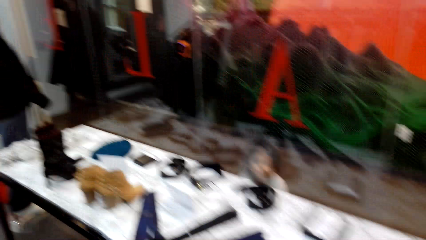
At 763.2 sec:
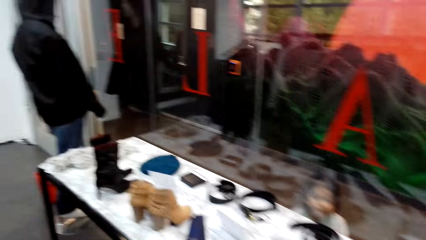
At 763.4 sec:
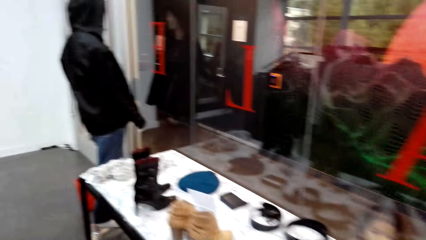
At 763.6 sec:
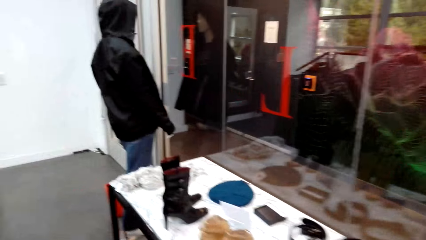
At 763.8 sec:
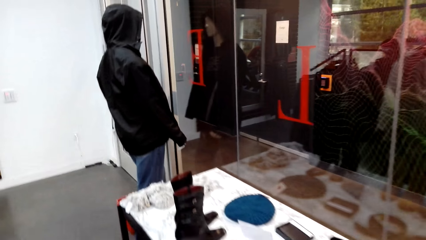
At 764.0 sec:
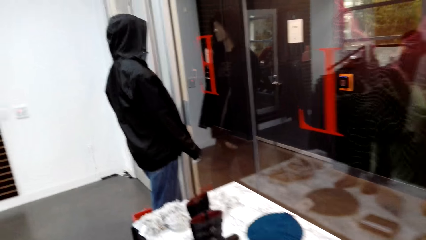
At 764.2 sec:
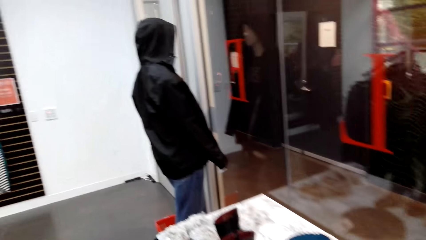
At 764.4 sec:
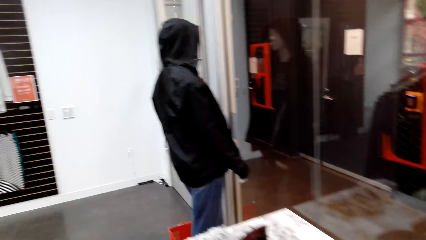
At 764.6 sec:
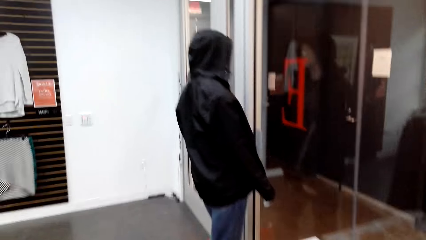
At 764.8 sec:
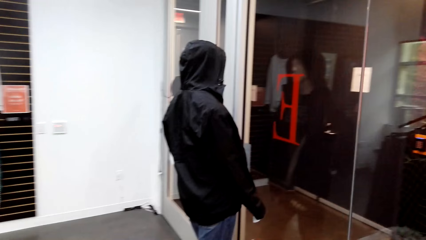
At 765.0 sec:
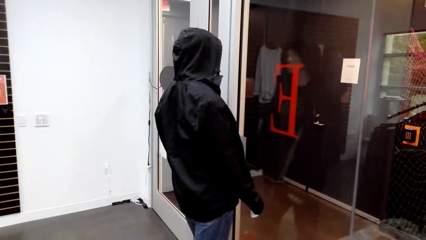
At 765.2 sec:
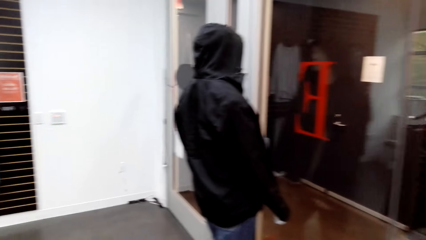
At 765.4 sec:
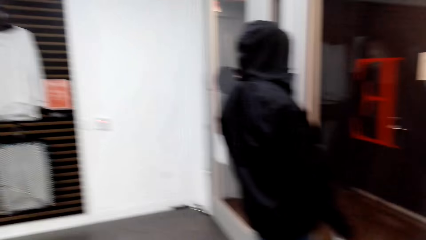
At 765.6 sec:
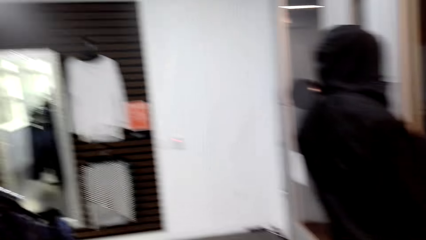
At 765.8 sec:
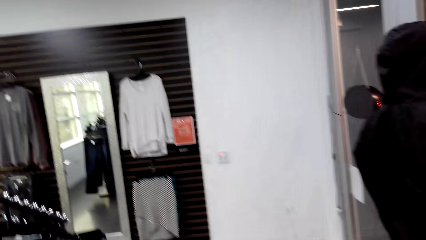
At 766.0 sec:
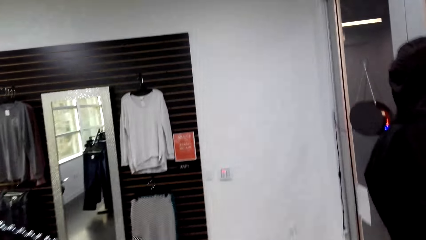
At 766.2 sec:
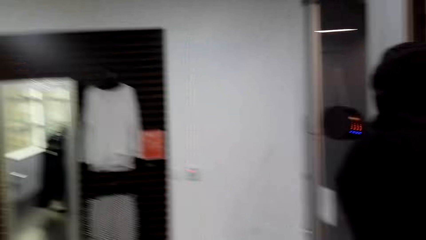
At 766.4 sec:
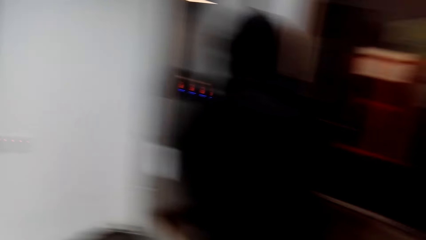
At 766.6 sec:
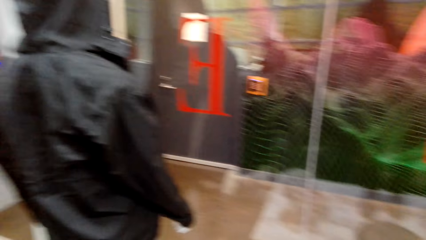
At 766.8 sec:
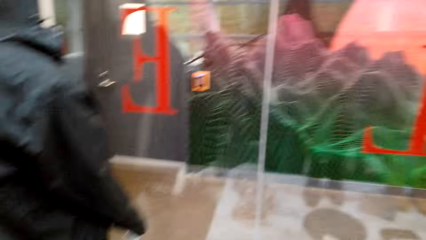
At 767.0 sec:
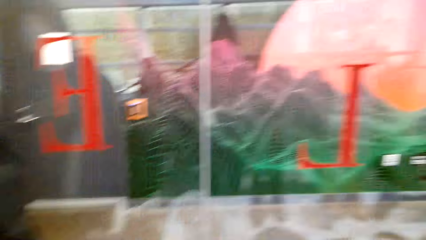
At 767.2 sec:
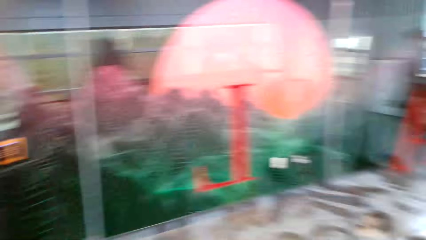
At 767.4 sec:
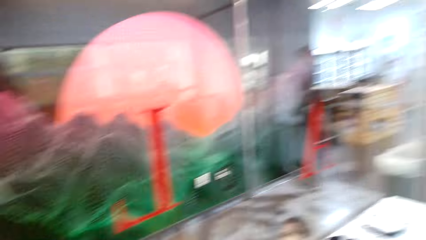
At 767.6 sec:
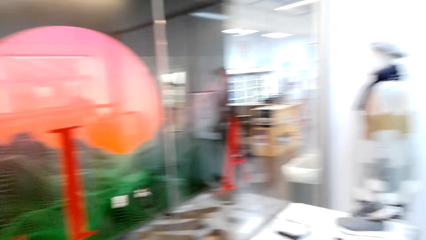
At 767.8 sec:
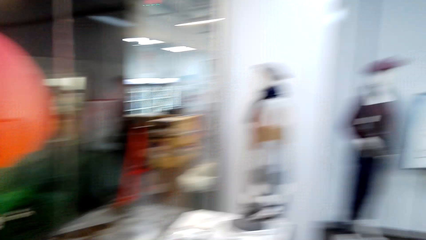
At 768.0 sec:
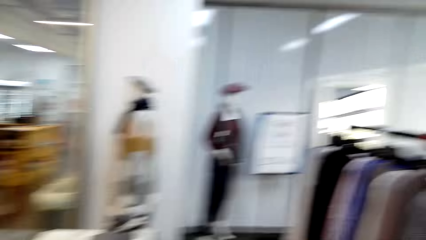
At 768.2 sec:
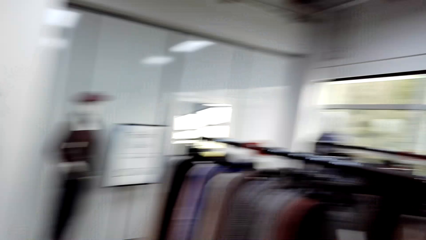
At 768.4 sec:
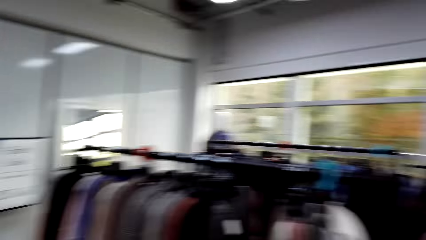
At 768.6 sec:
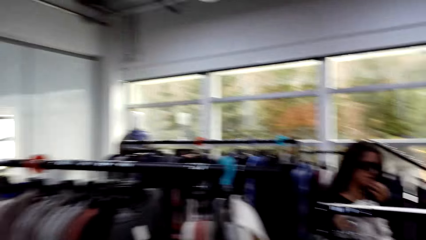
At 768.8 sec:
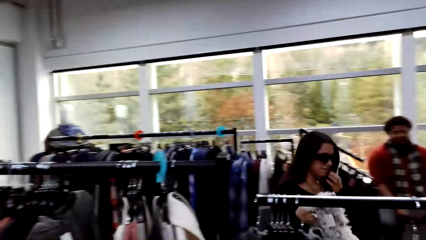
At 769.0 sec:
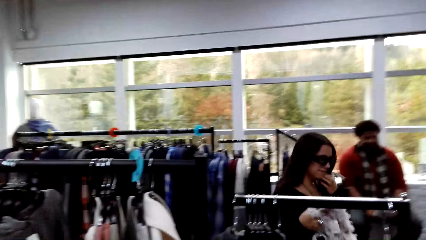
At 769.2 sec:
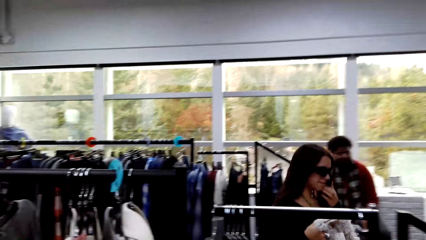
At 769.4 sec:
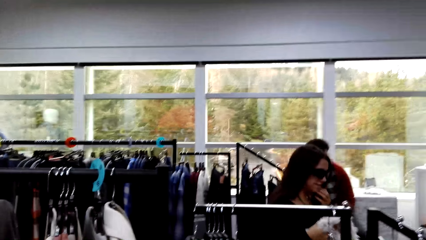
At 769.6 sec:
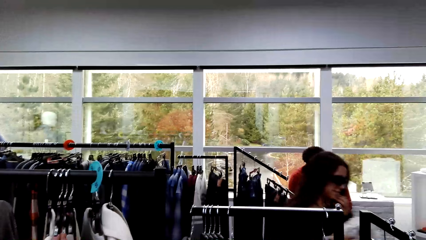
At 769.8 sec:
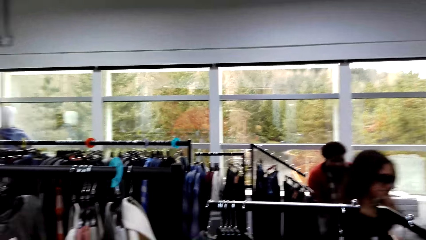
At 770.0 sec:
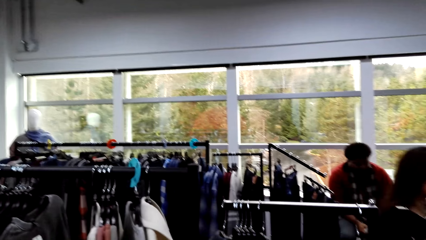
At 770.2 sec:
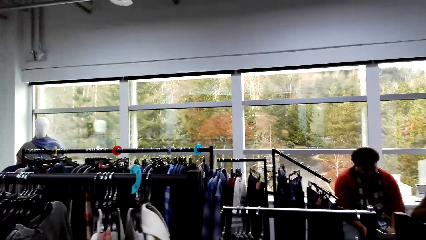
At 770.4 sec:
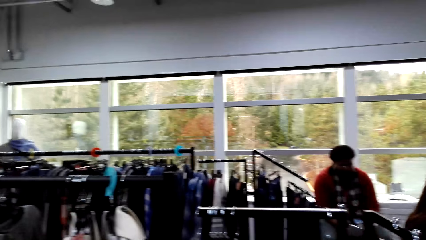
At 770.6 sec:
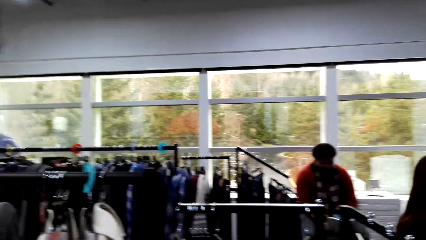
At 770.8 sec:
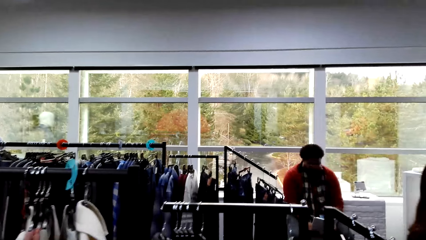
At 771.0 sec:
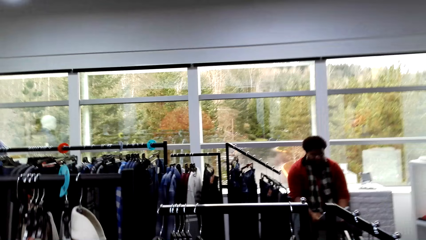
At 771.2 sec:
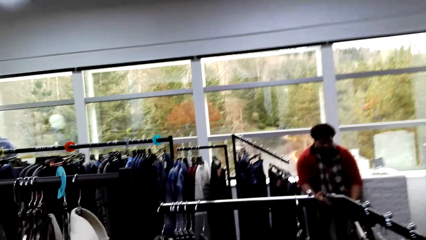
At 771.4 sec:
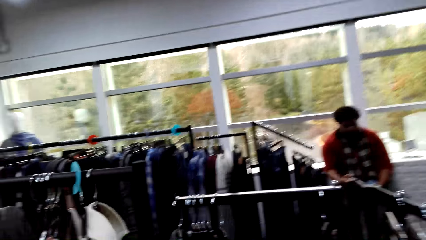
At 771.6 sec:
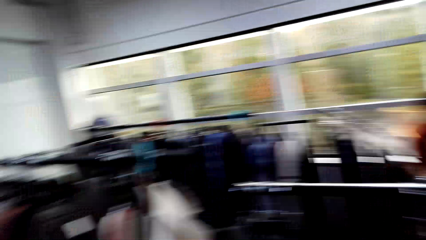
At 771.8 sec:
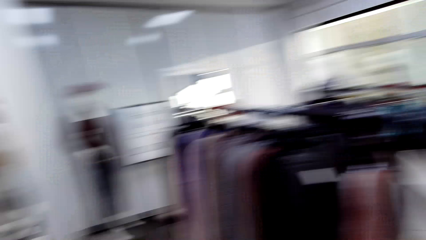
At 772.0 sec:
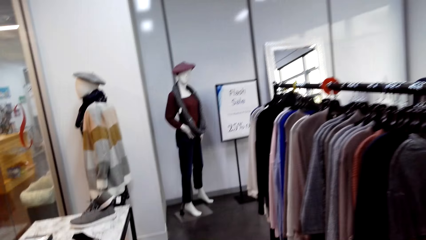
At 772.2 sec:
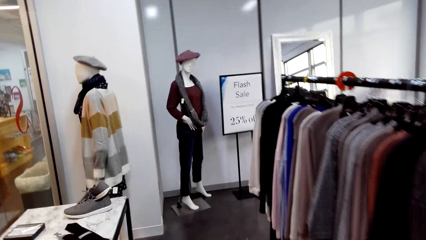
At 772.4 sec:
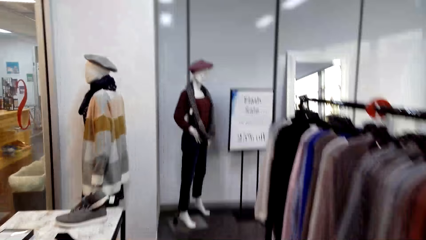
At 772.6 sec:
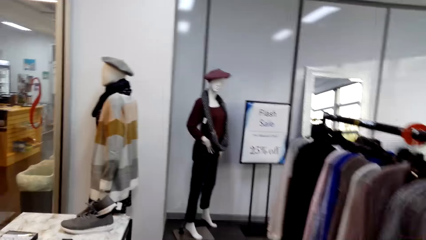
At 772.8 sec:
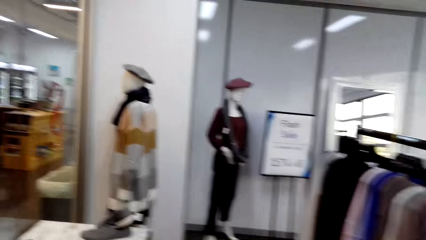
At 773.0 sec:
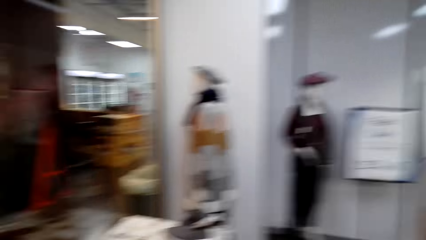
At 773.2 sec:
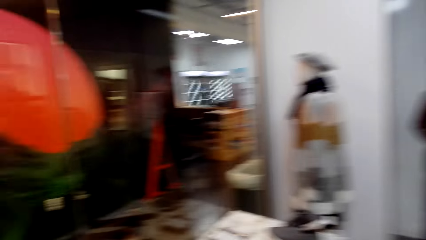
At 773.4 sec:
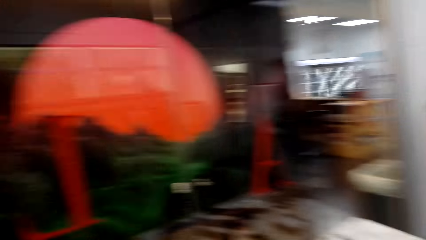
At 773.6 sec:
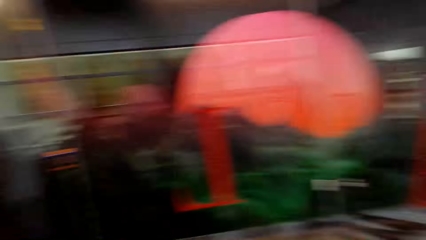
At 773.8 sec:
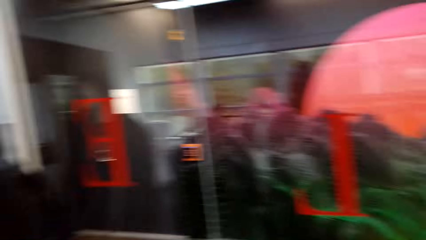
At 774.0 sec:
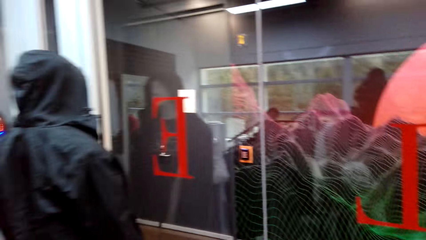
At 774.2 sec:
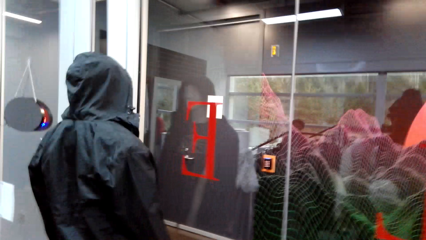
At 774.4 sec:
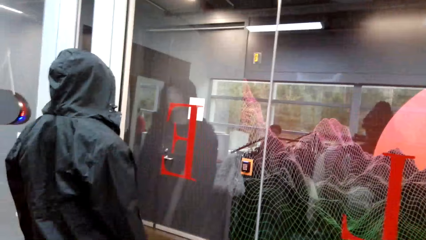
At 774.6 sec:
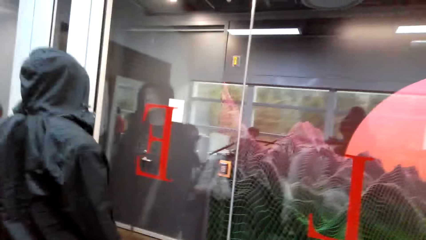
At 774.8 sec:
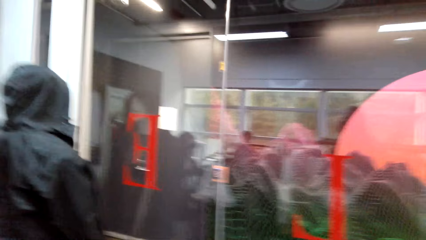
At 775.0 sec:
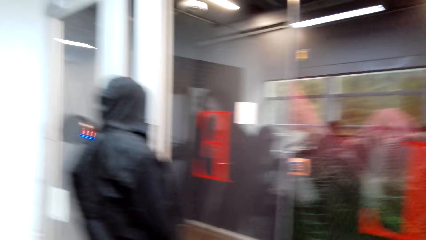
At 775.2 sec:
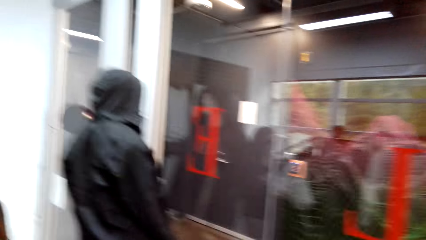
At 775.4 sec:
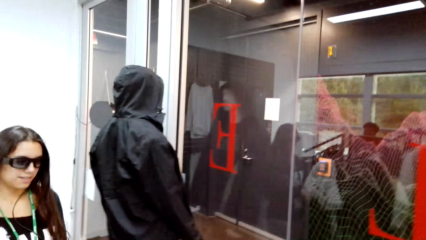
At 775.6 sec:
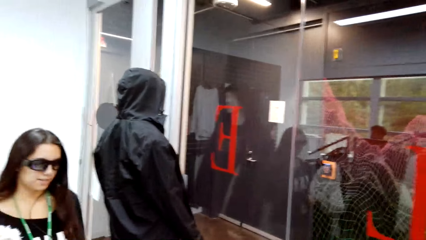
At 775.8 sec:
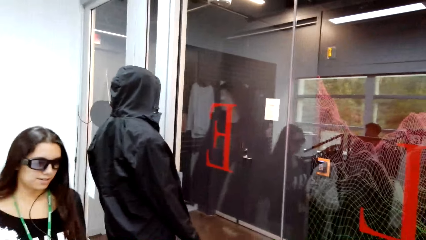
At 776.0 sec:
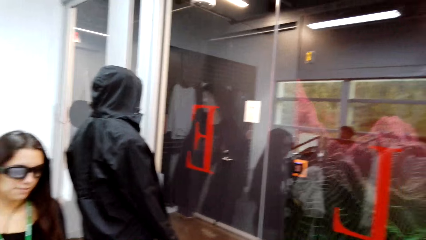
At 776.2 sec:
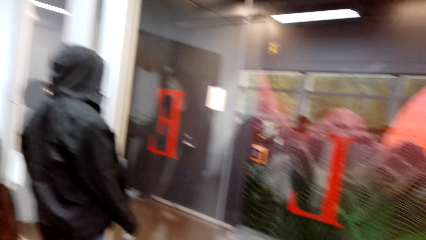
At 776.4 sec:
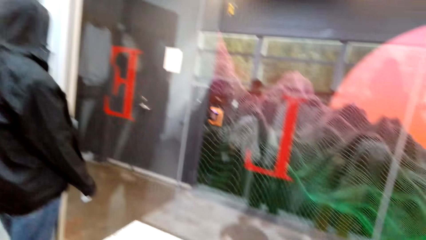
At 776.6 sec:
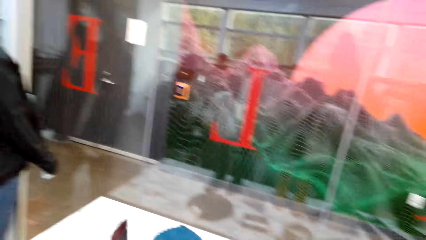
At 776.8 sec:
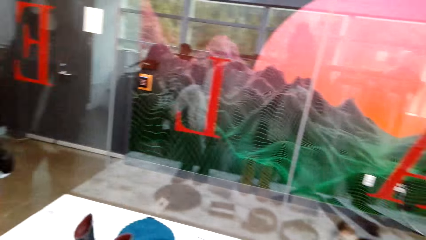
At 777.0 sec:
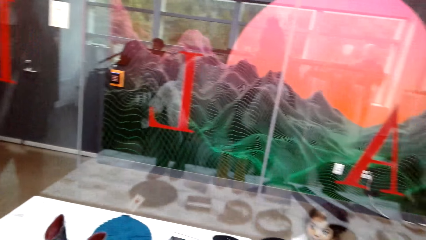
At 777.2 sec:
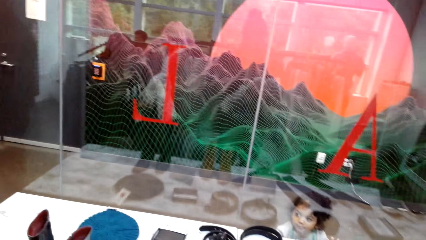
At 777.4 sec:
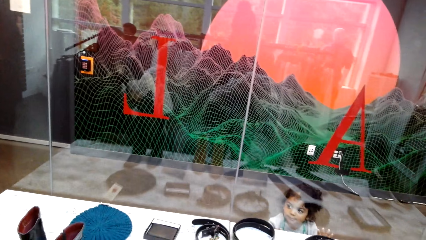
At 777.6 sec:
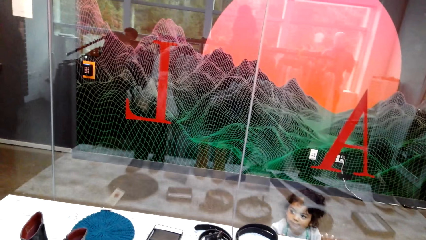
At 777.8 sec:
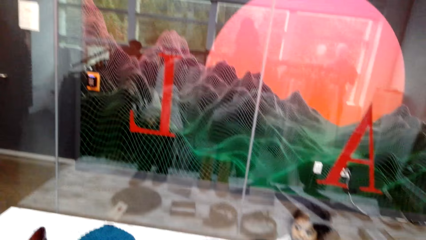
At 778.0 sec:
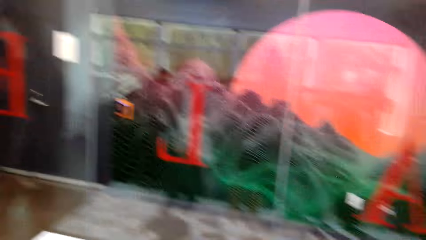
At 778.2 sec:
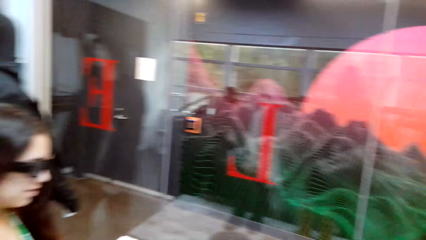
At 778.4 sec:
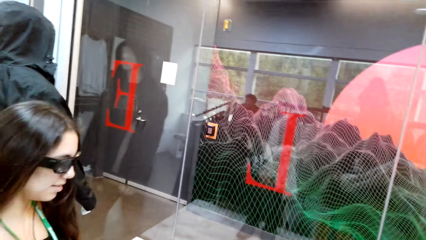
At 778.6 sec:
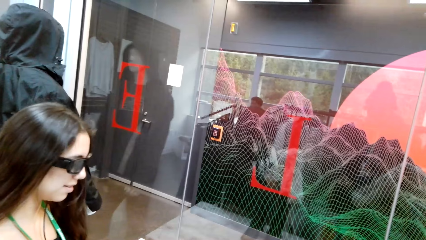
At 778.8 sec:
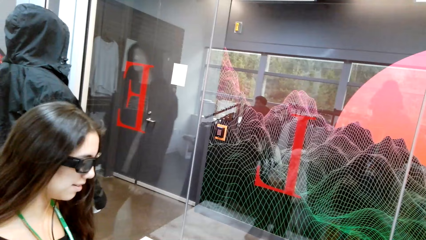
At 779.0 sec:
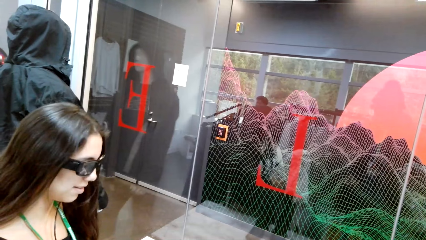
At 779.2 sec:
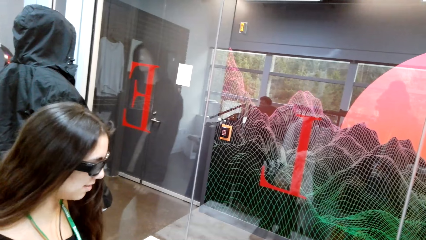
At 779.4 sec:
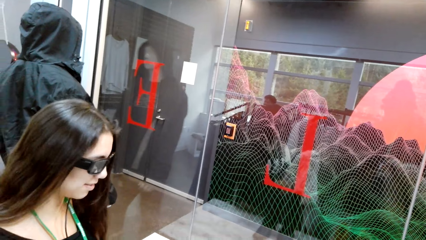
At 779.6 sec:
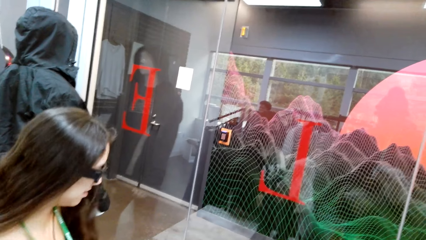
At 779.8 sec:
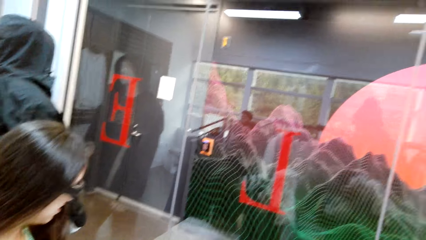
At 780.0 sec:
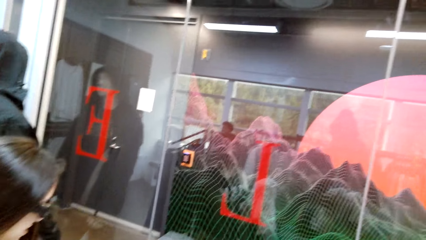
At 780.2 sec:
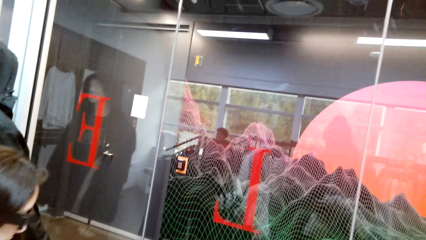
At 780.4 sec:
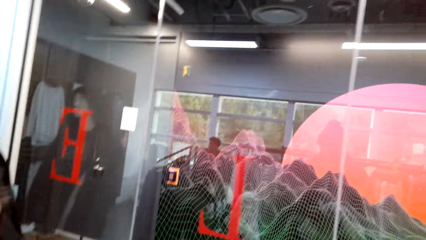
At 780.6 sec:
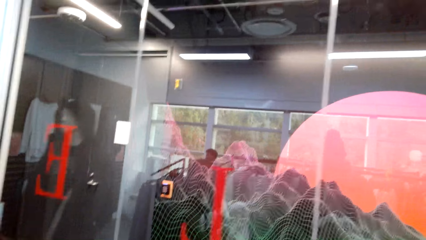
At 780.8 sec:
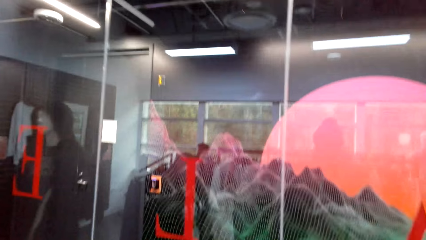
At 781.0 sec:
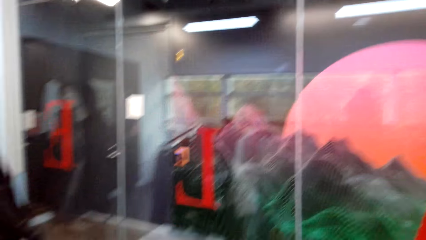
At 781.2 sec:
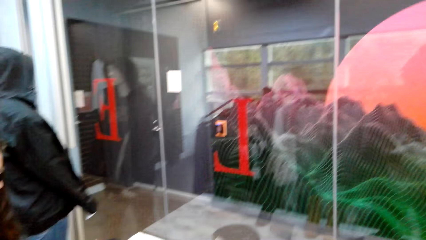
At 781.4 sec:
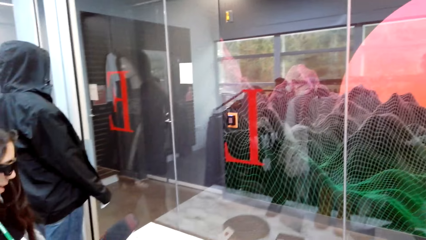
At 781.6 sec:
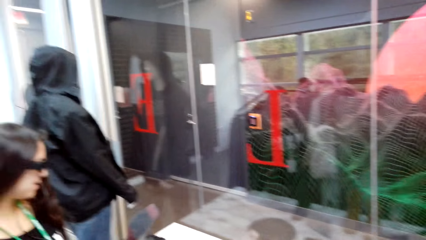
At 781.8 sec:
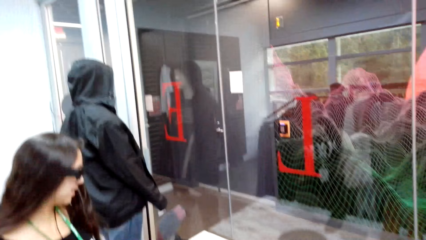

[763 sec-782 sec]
A person looks around.
